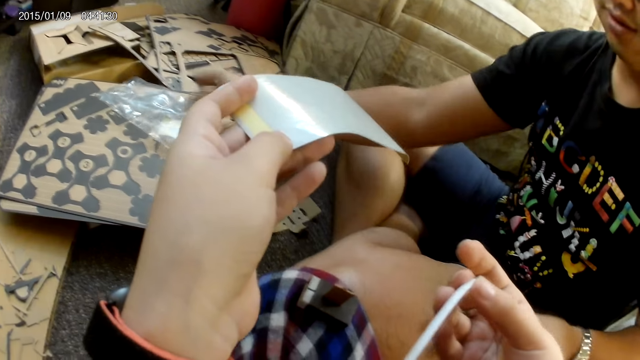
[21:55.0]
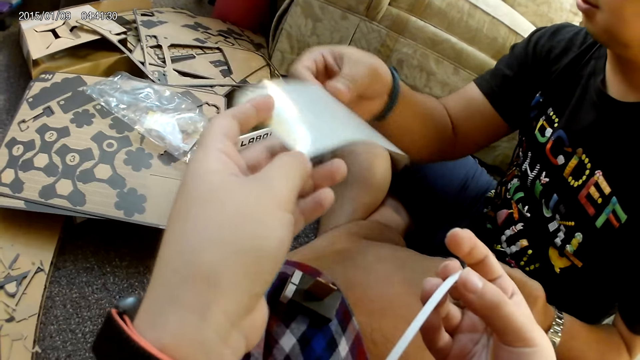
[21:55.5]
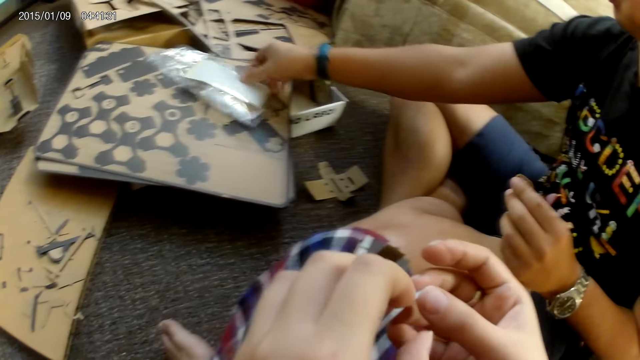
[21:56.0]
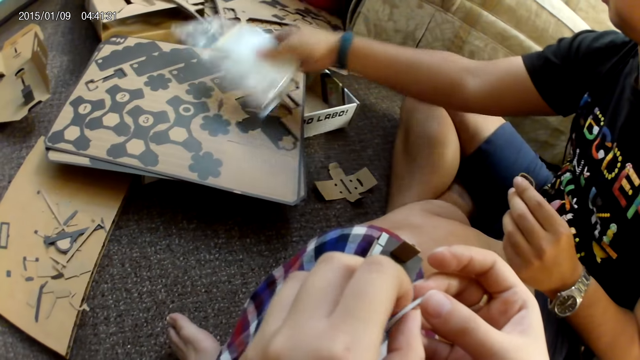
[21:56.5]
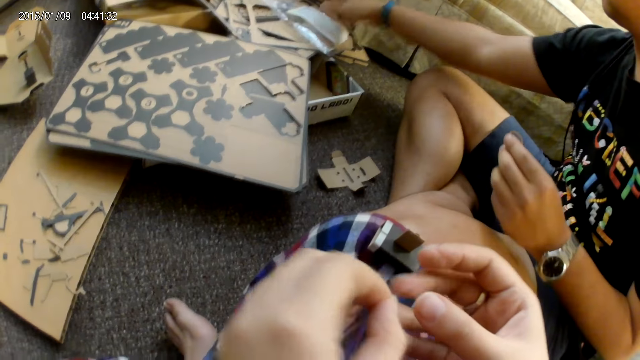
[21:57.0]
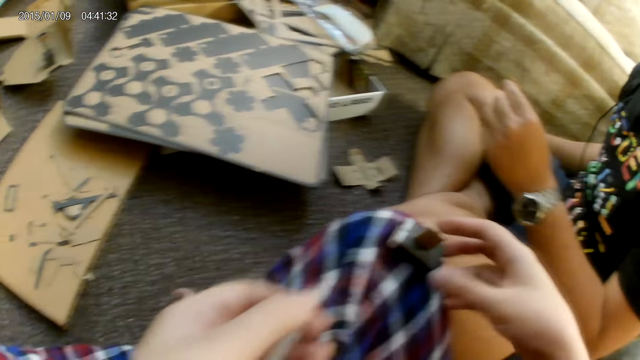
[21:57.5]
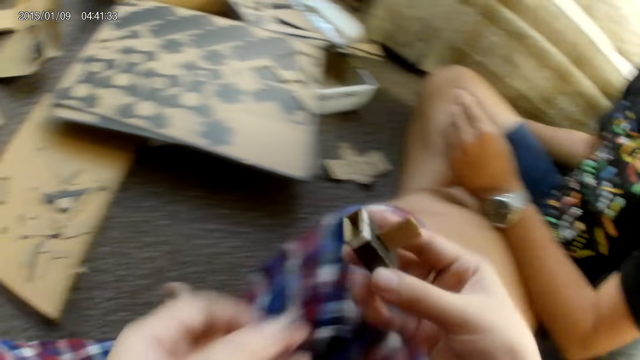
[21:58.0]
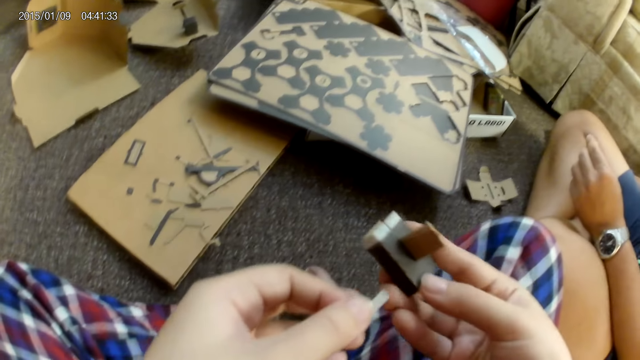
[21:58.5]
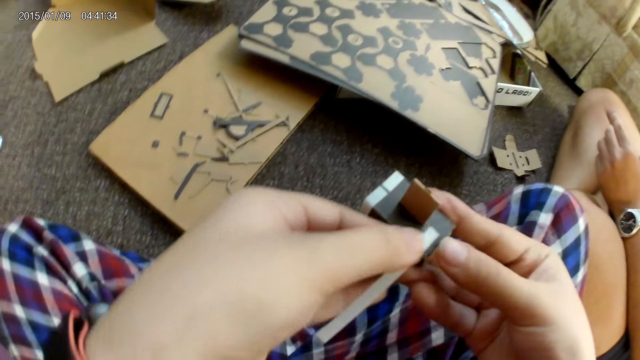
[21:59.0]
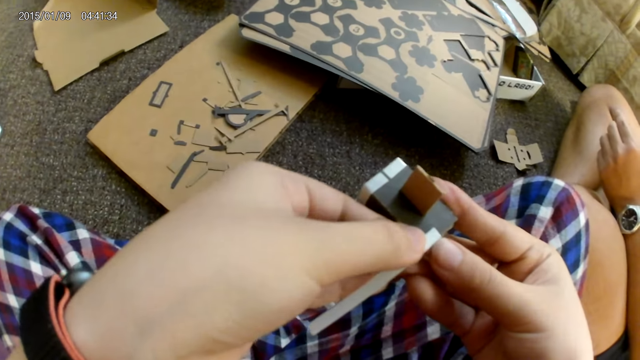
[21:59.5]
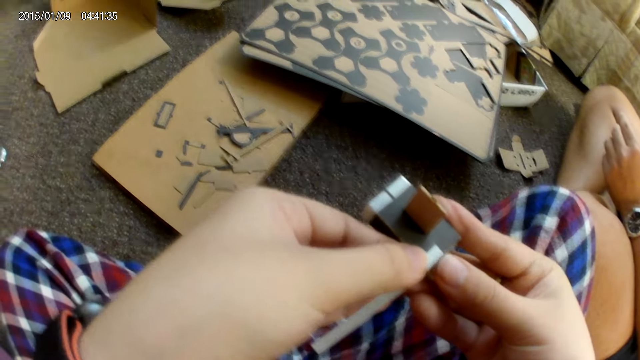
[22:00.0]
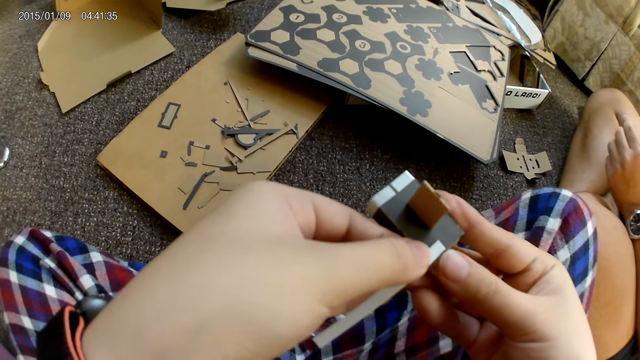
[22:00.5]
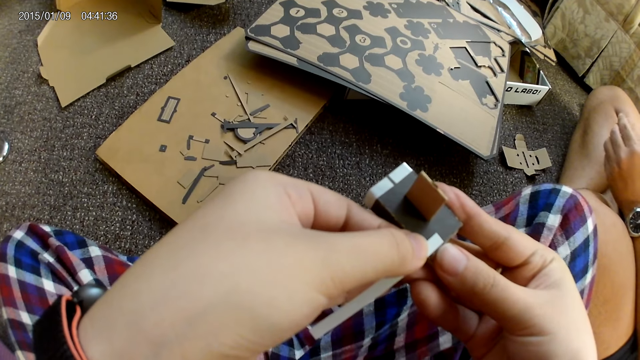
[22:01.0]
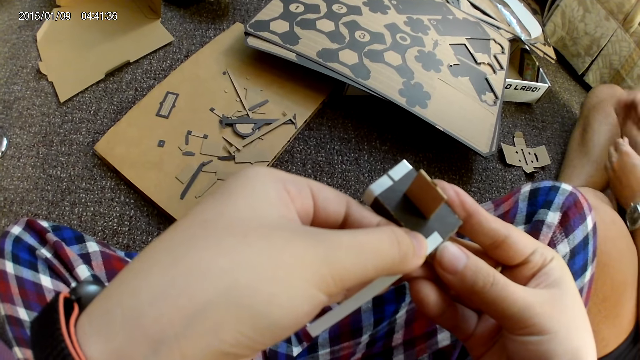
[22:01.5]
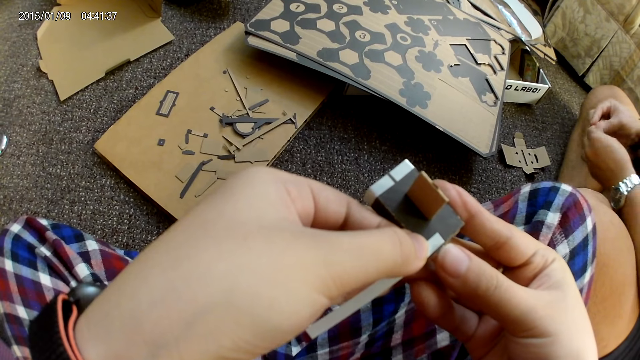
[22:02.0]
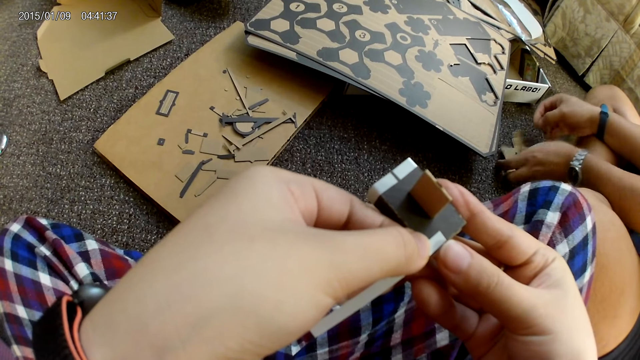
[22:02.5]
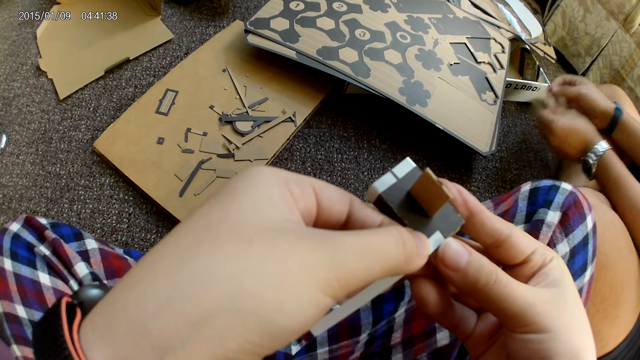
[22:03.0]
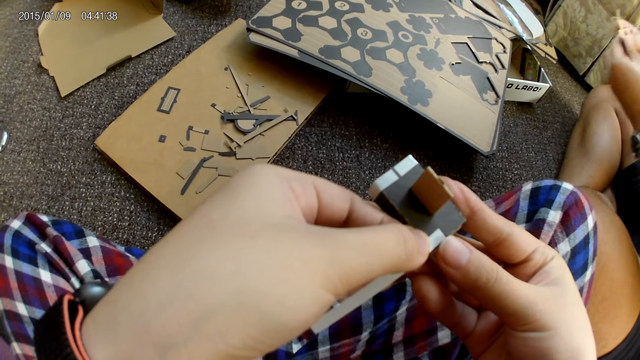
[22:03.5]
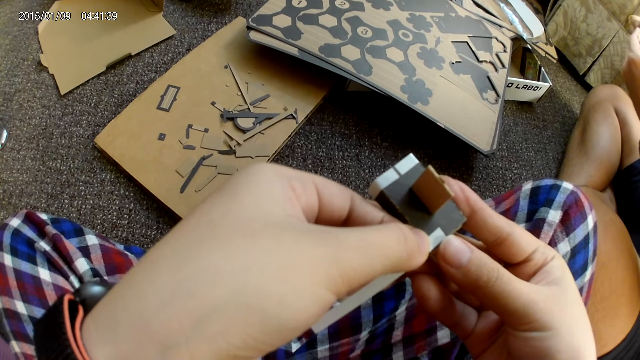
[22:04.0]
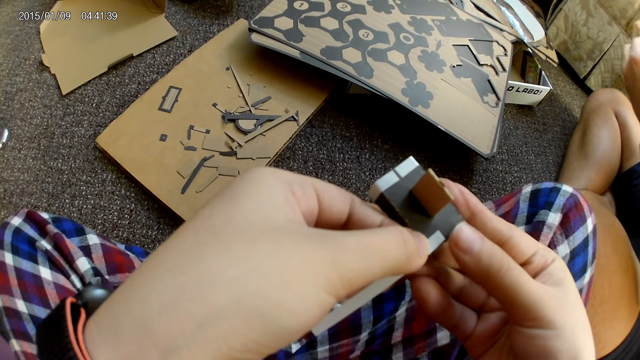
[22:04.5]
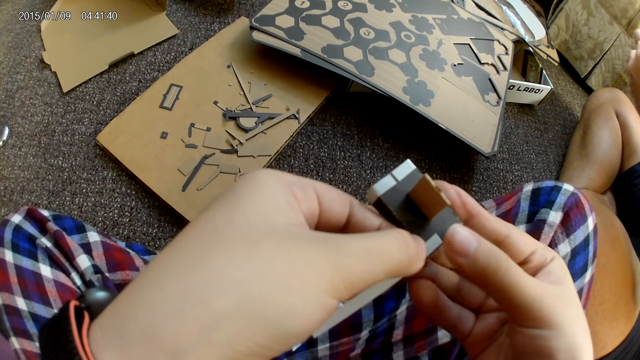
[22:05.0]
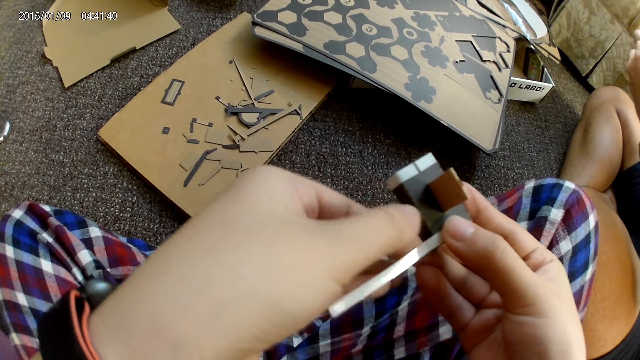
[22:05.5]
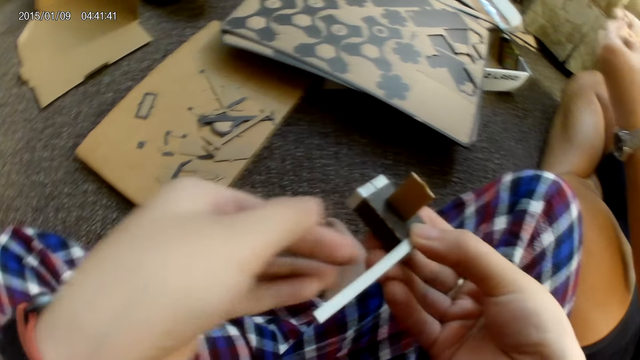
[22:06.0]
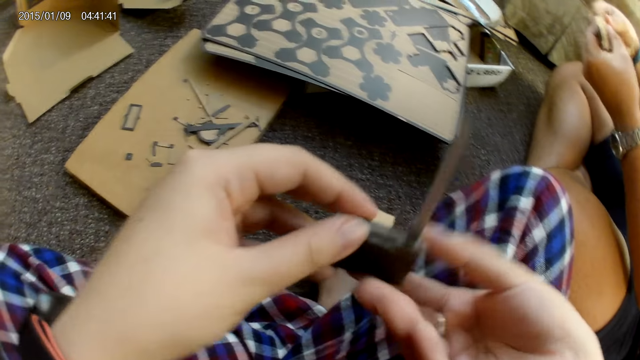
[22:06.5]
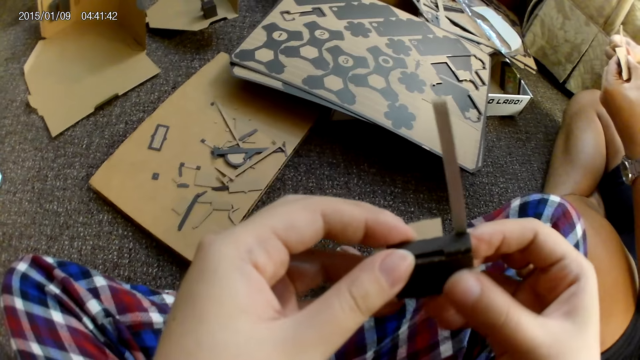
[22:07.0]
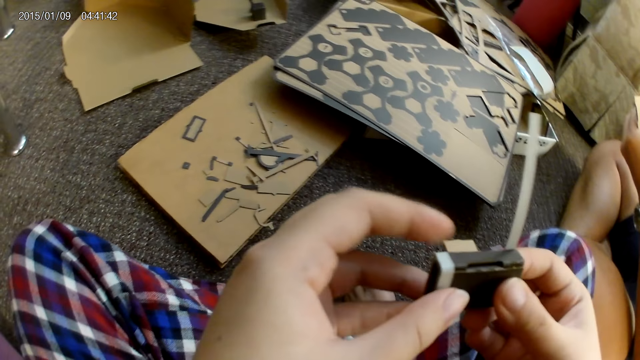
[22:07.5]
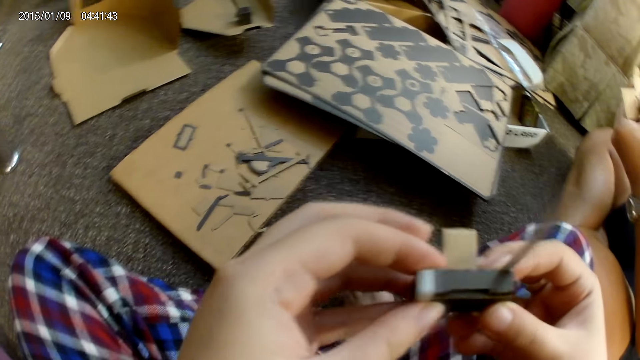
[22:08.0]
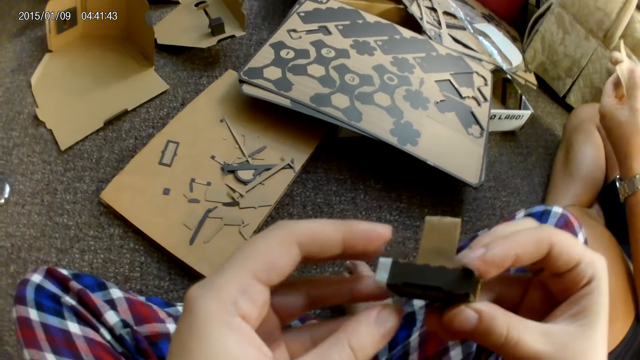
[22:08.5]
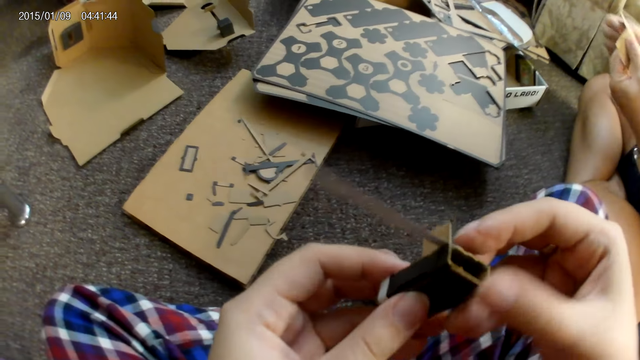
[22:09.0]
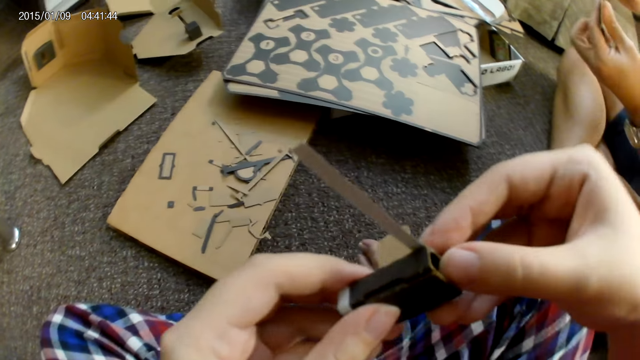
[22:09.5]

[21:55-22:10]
The man drops the pack of stickers on the stack of cardboard with his right hand. The camera wearer gives the man the sticker with her left hand. The man drops the sticker on the pack of stickers with his right hand. He picks the sticker and the pack of stickers from the stack of cardboard with his right hand. He drops the sticker and the pack of stickers on the stack of cardboard with his right hand. The camera wearer picks the cardboard from her leg with her right hand. She sticks the plaster on the cardboard with her left hand. The man picks a cardboard from the ground with his left hand. He holds the cardboard with both hands. He adjusts the cardboard with both hands.

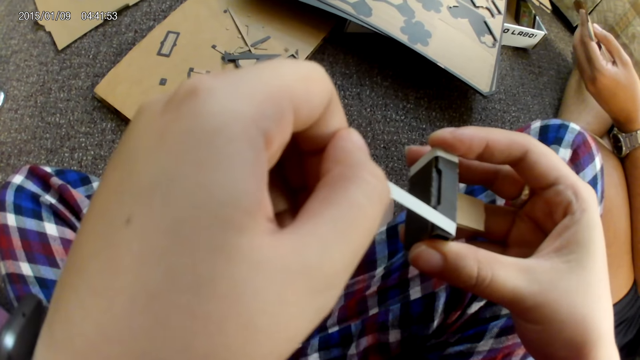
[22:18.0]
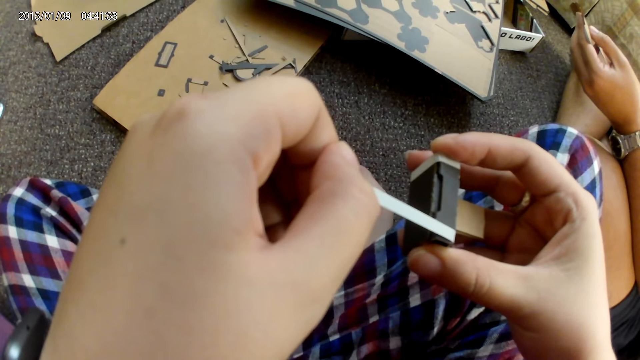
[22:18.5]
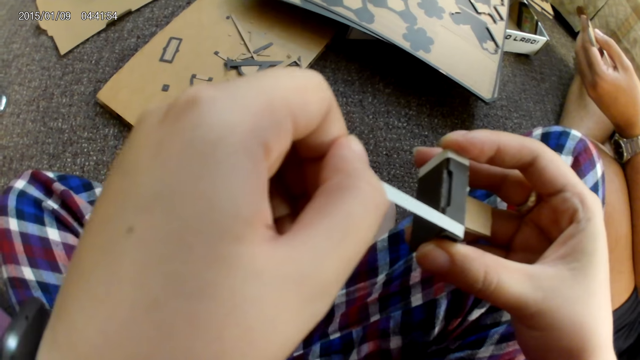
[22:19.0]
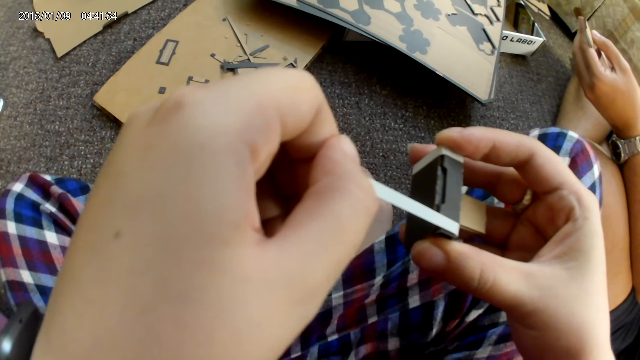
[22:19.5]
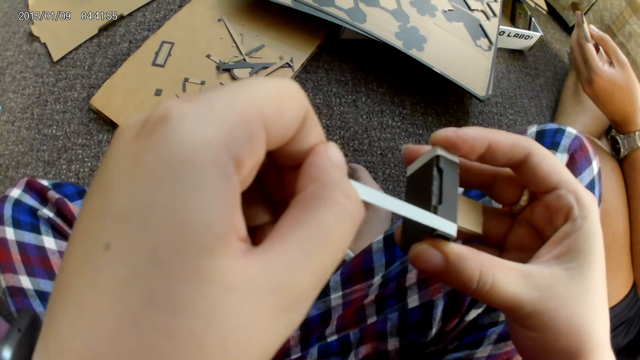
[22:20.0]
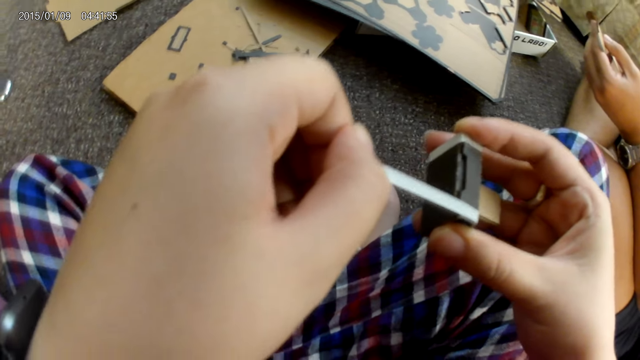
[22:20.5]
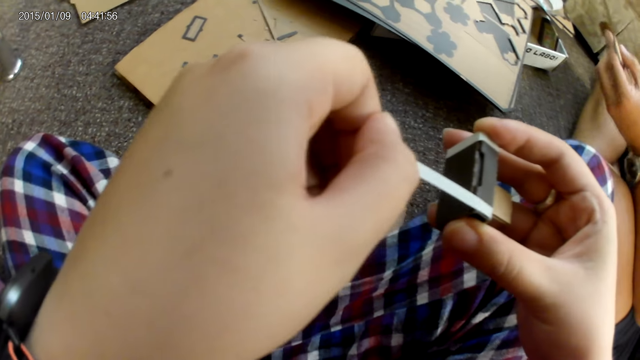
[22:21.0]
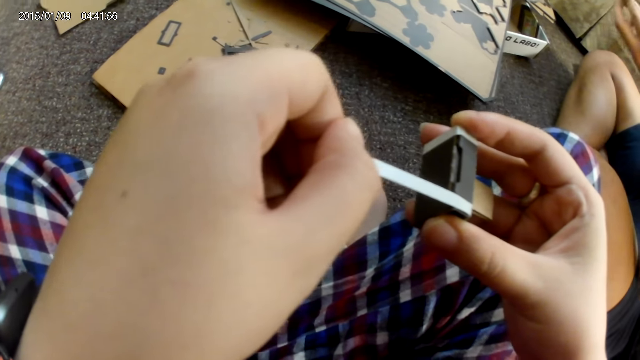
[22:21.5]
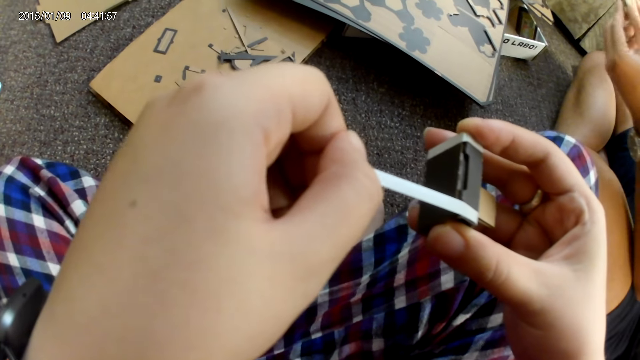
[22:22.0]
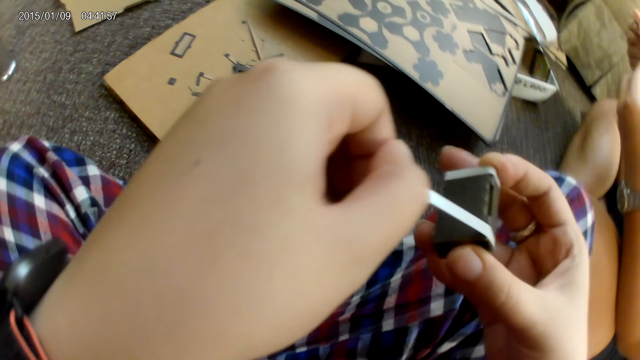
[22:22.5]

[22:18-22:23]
The camera wearer wraps the sticker round the box.
